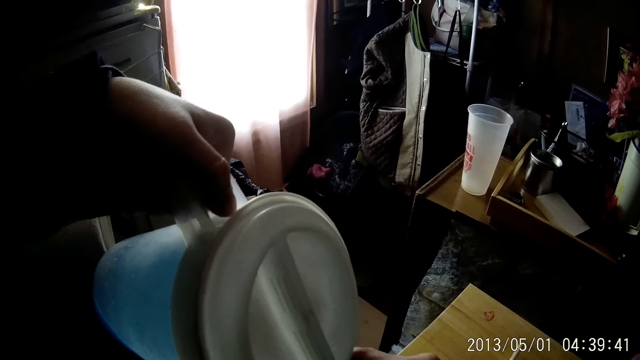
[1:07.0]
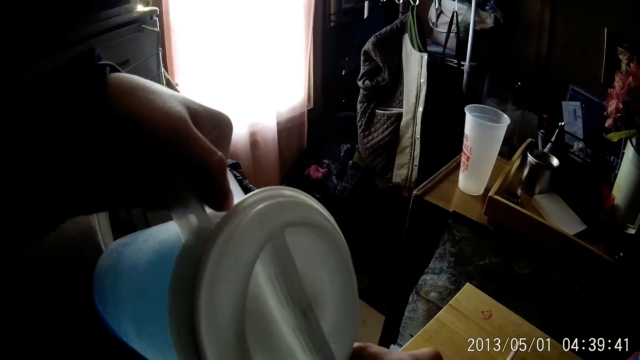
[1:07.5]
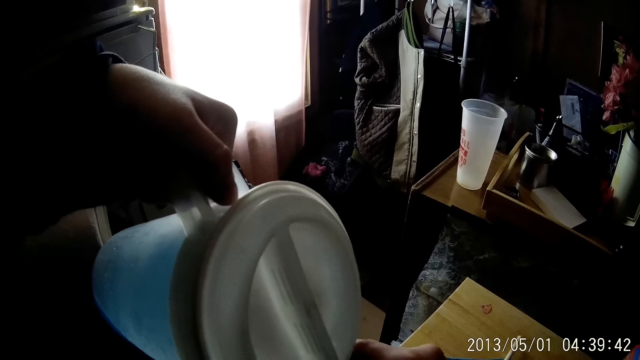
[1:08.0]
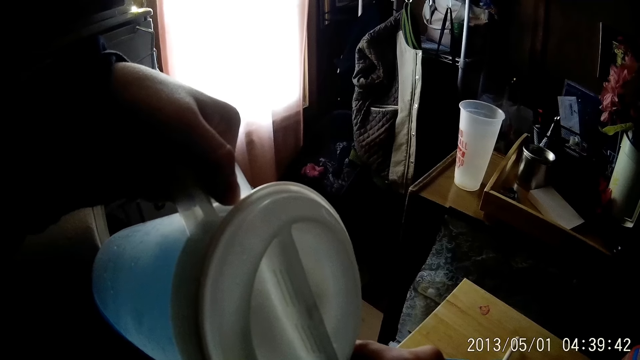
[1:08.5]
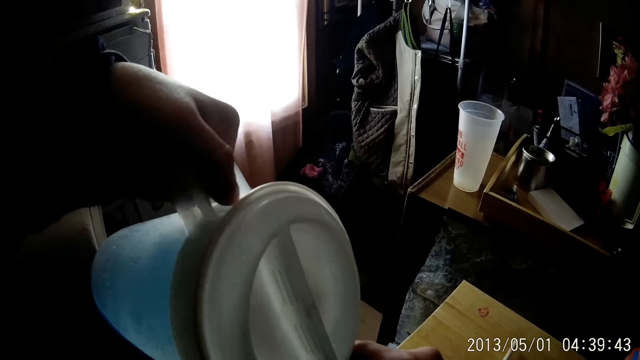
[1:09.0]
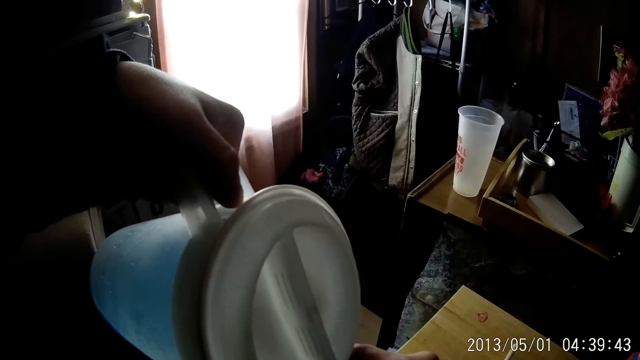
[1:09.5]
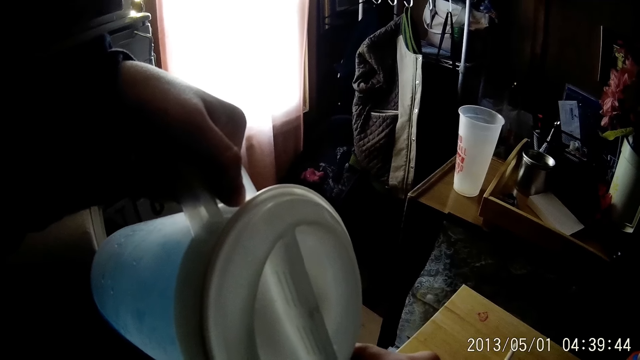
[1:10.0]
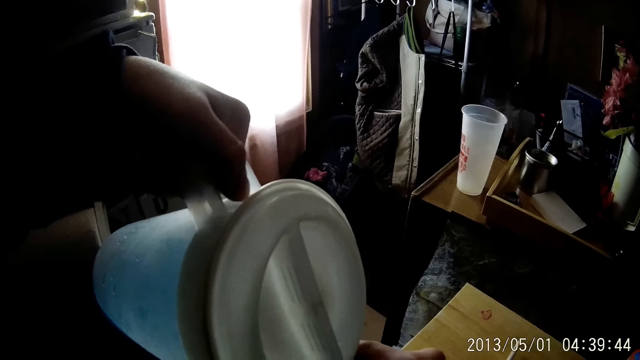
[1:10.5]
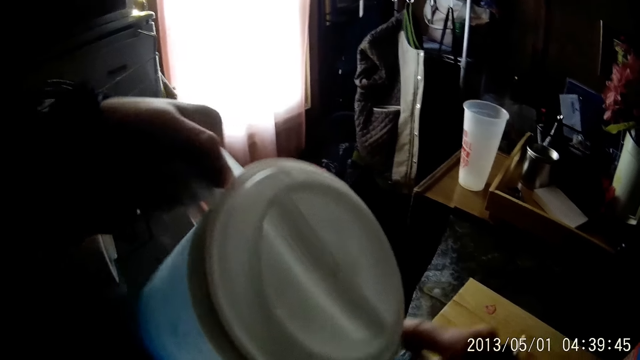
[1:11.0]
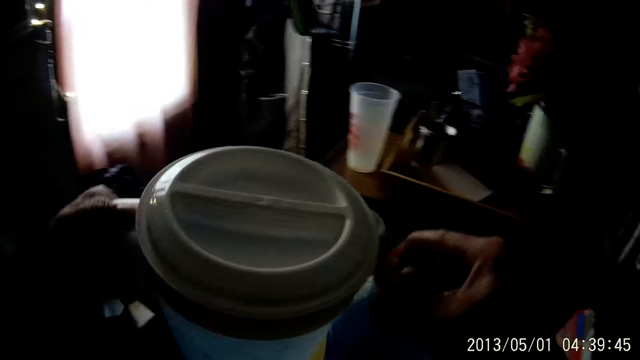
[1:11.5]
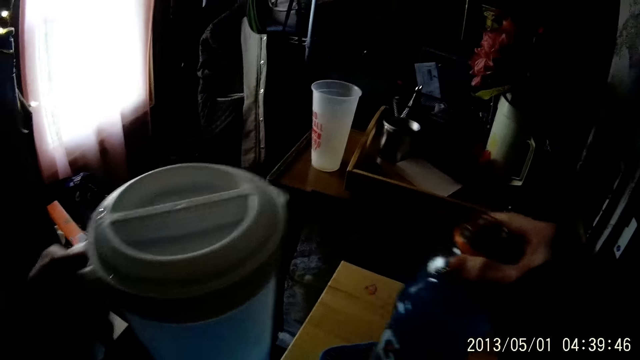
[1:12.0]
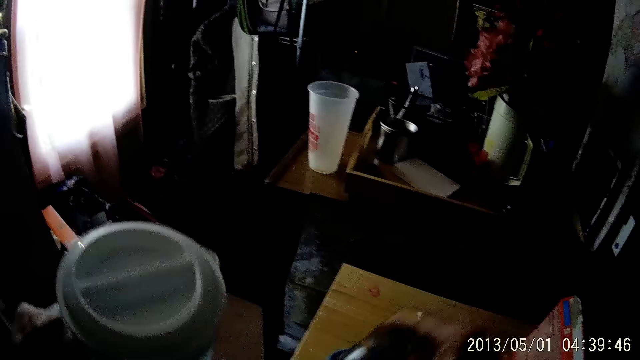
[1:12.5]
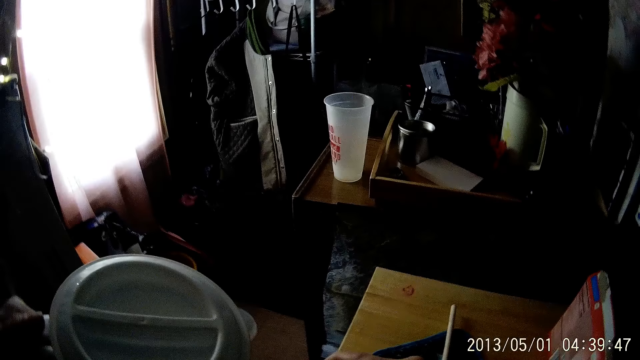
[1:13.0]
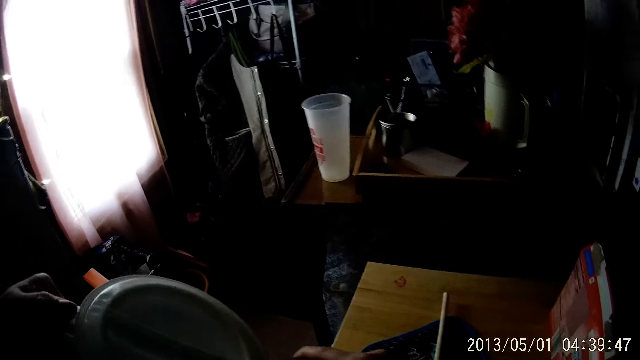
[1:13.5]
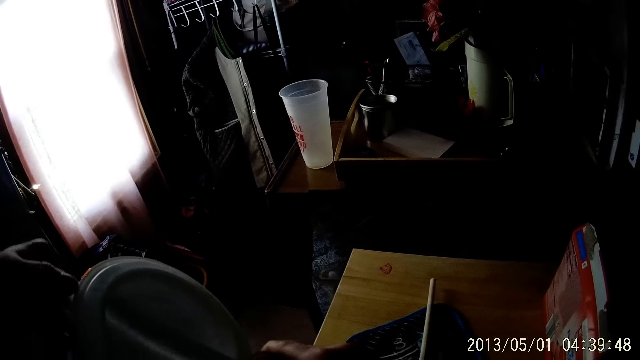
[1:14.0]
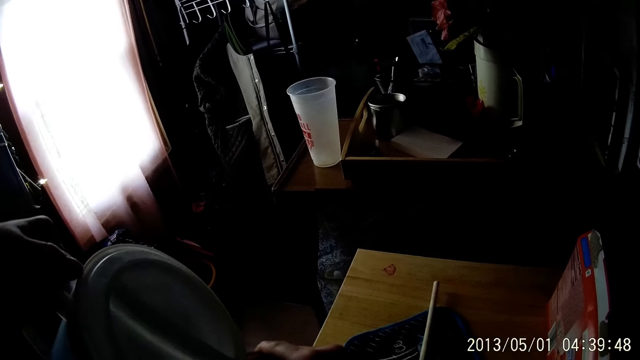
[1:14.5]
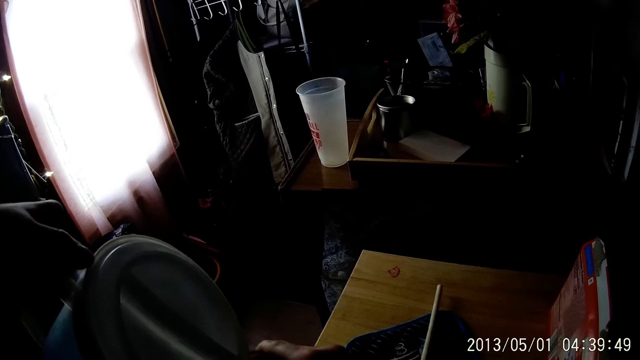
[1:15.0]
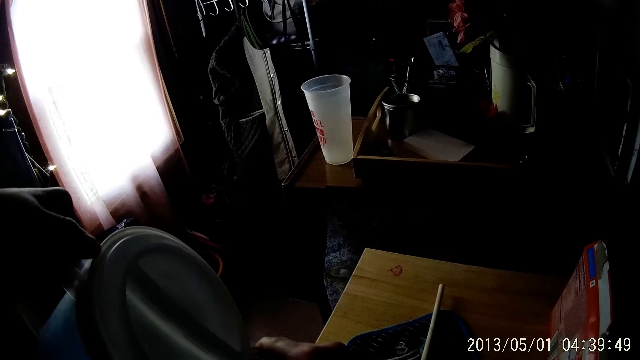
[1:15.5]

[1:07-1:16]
The camera wearer stops. She holds the bottle in her right hand. She pours water from the jug.

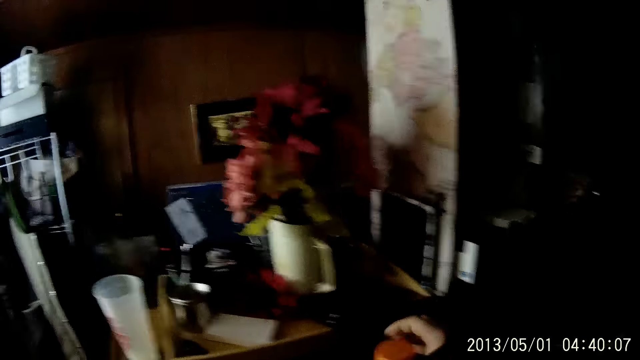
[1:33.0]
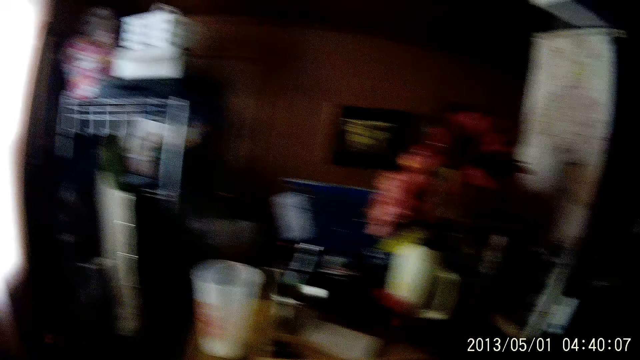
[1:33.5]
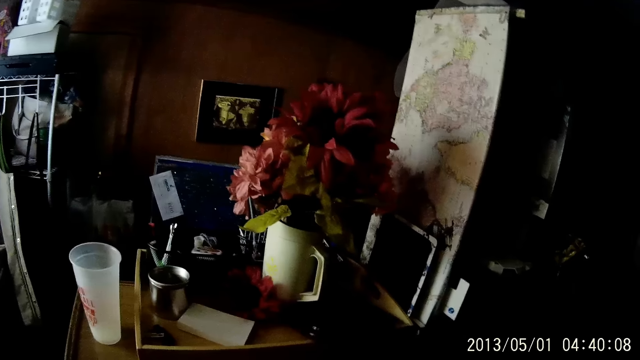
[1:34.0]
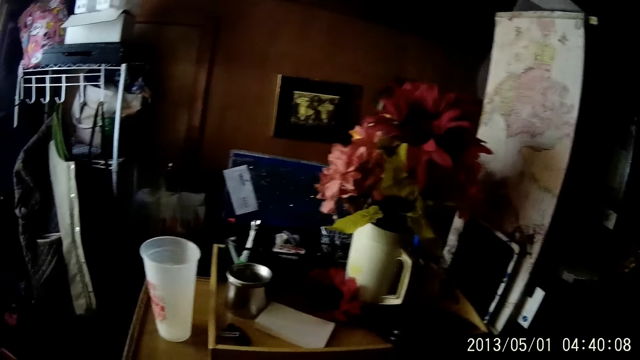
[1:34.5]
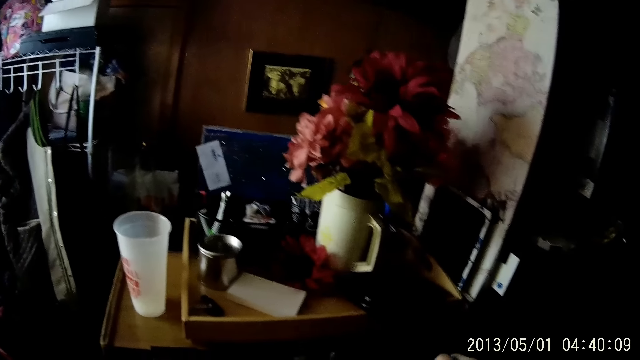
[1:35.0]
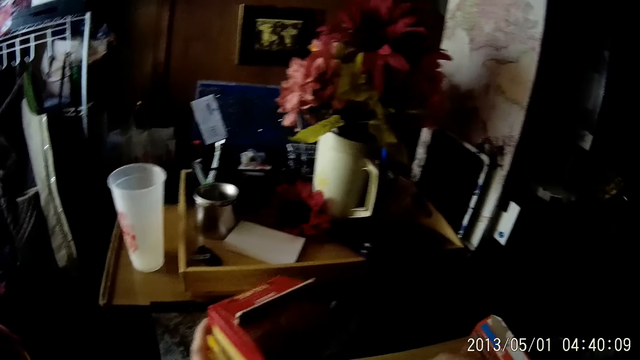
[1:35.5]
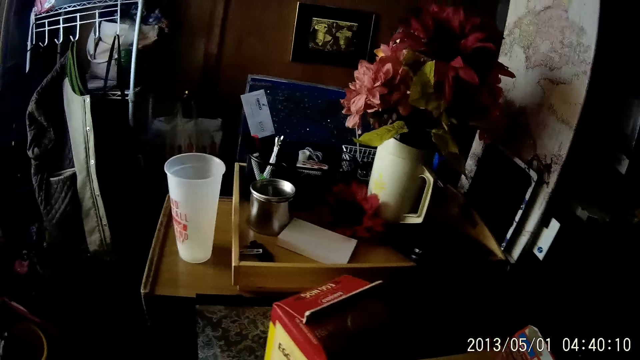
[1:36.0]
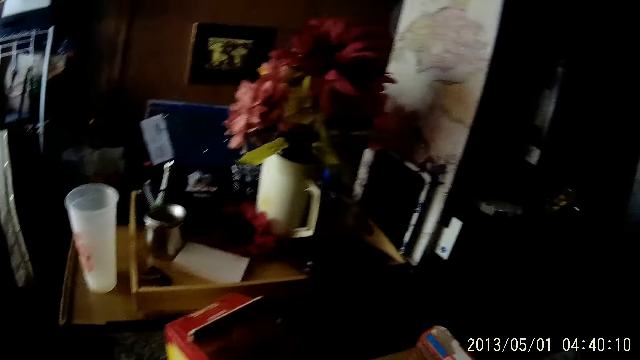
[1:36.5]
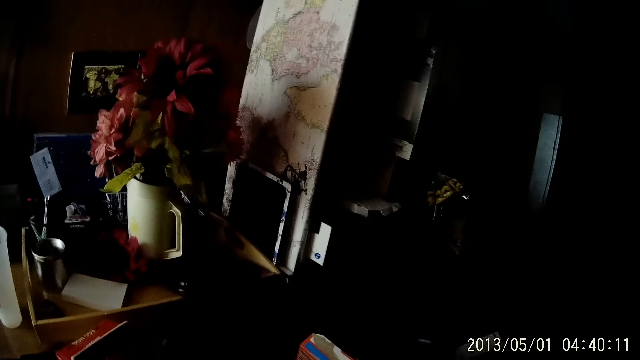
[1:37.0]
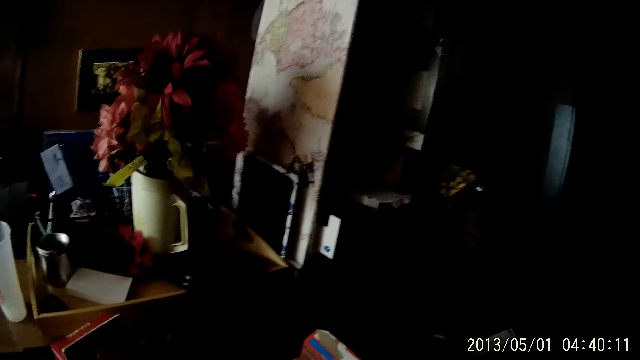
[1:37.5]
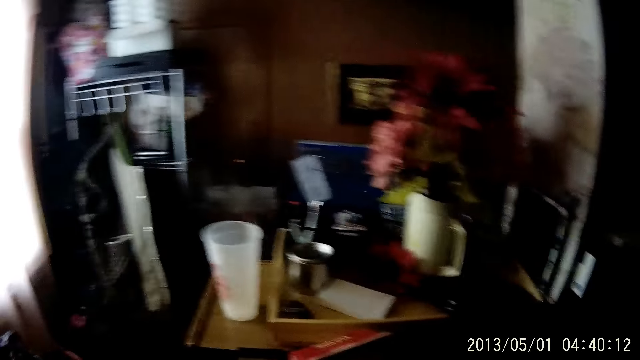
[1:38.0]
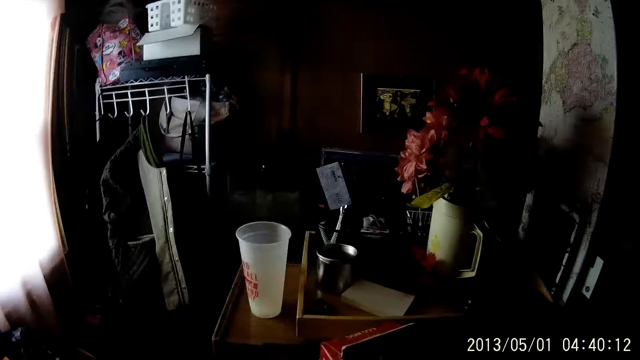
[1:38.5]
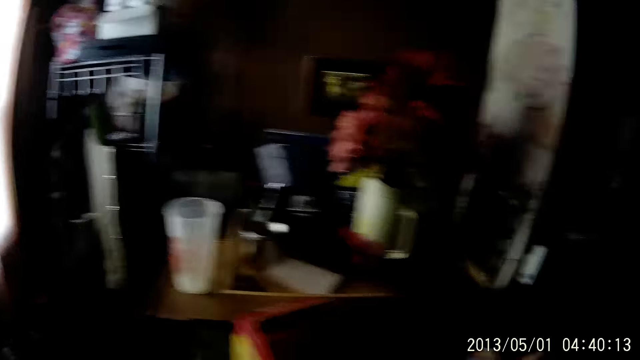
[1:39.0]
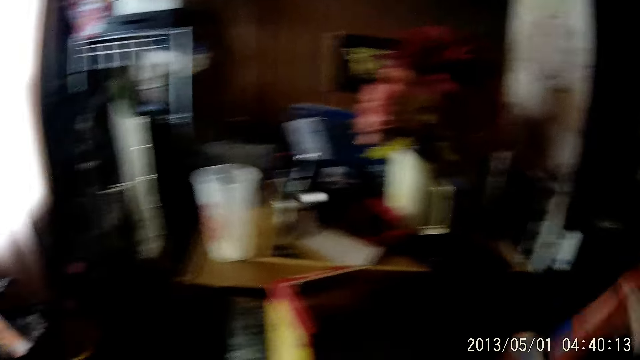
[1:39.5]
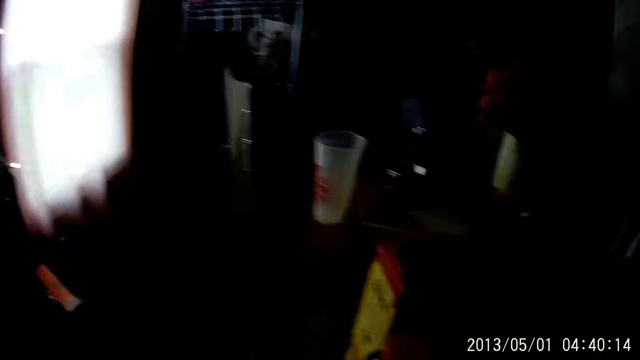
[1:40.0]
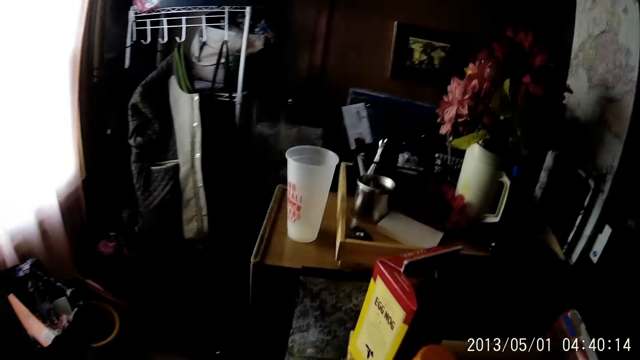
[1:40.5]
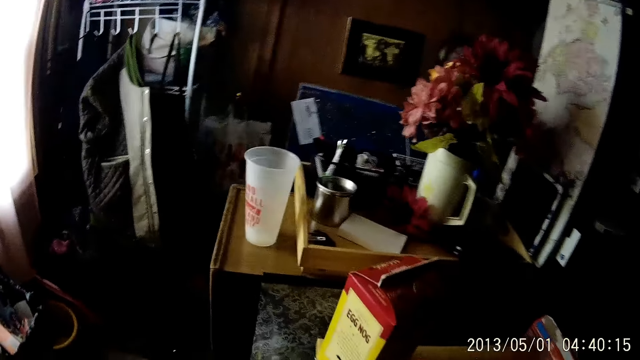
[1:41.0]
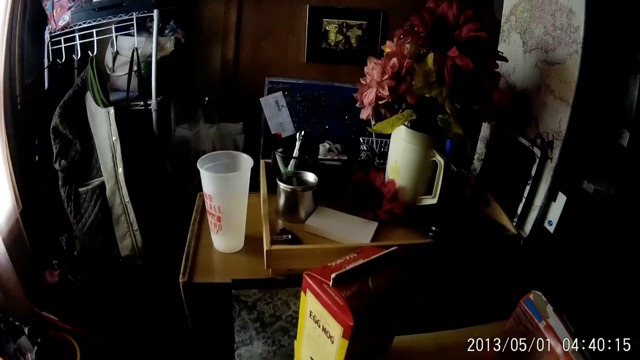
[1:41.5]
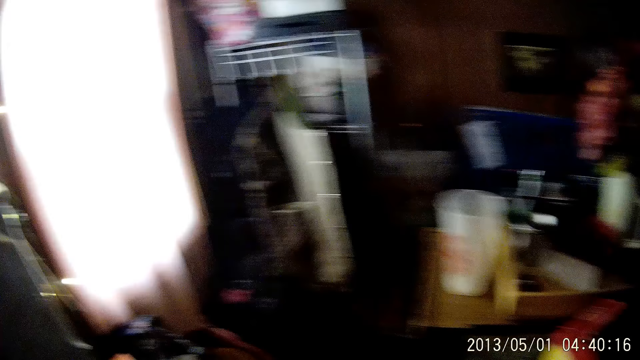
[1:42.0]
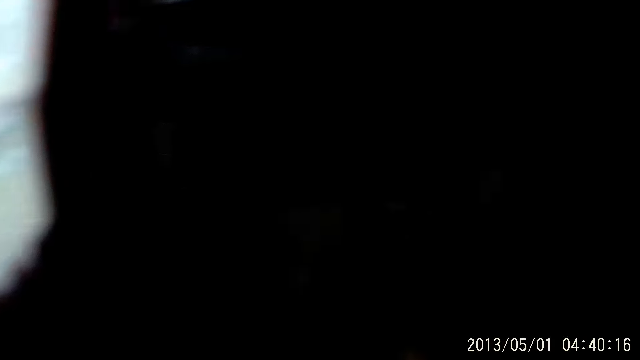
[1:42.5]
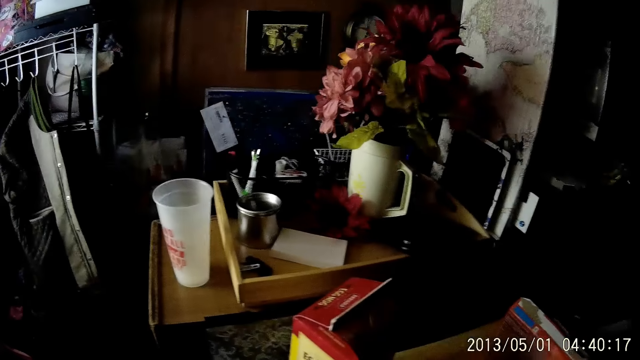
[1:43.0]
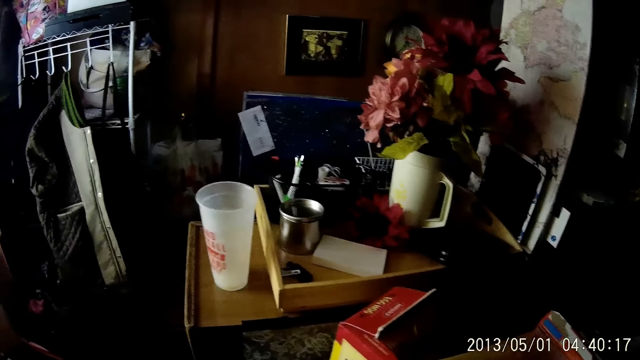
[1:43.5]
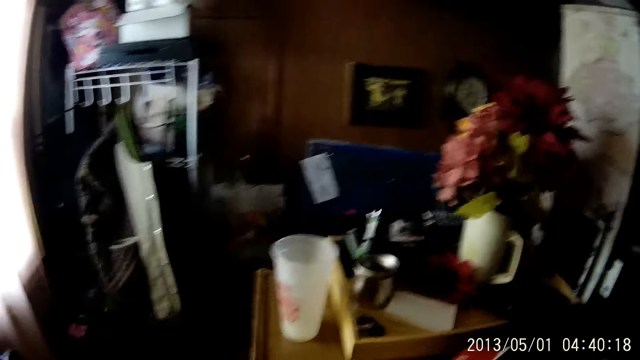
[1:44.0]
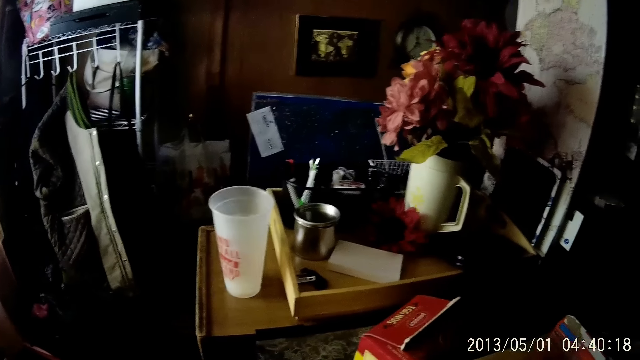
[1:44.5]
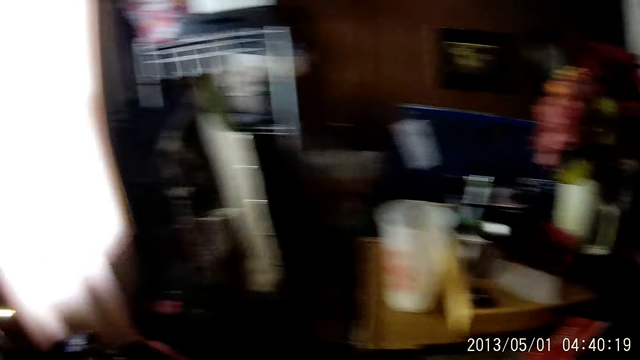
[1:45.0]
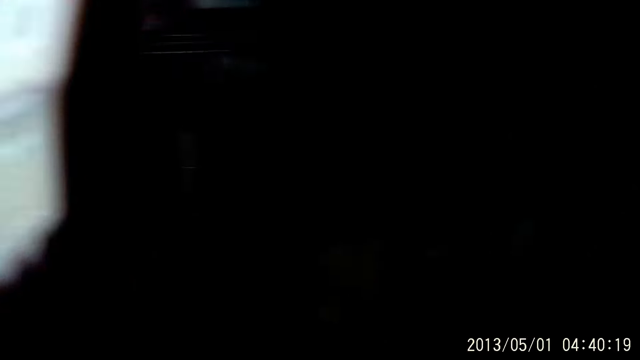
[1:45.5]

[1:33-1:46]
The camera wearer covers the bottle on the table with a cover in her right hand. She moves a pack of milk on the table with her left hand. She moves the bottle from the table with her right hand. She lifts the pack on the table with her right hand.
